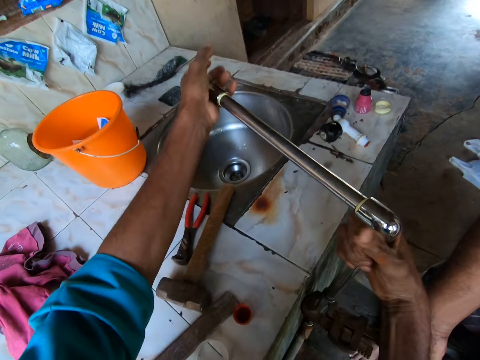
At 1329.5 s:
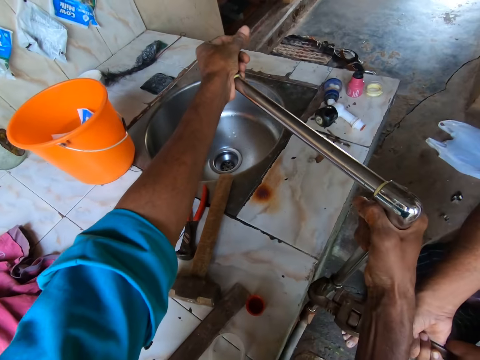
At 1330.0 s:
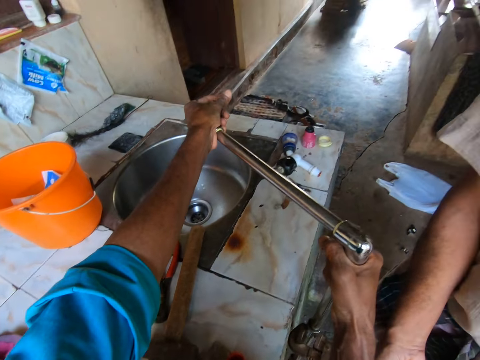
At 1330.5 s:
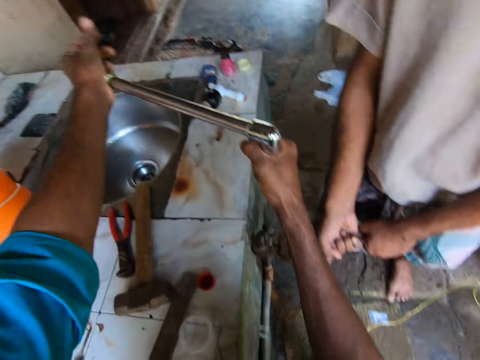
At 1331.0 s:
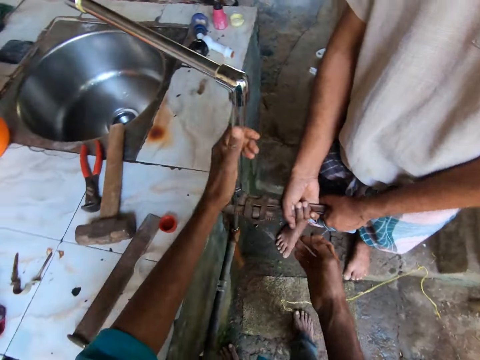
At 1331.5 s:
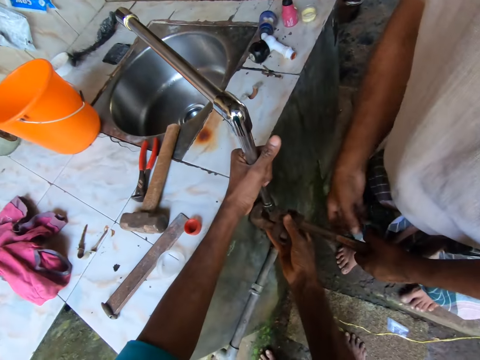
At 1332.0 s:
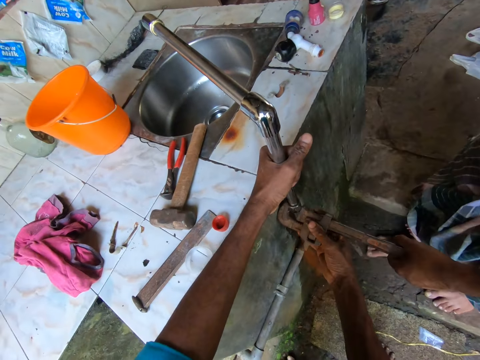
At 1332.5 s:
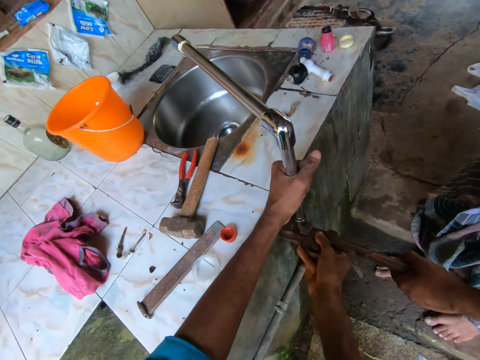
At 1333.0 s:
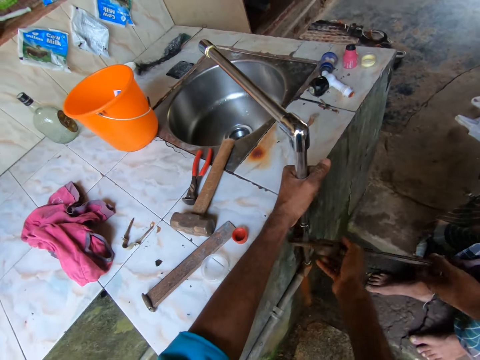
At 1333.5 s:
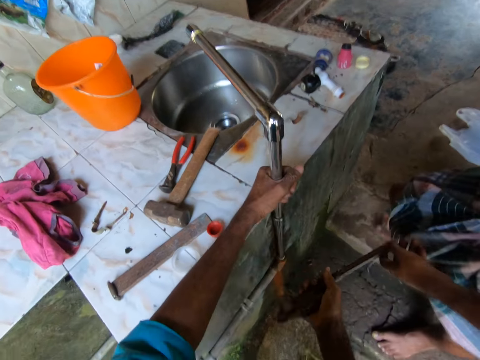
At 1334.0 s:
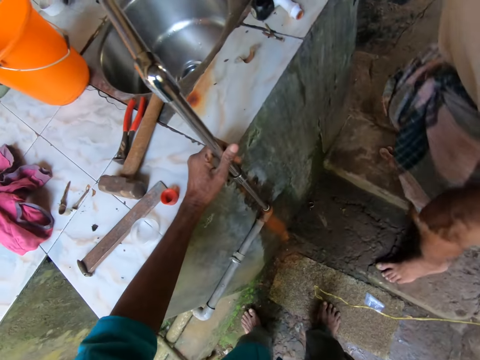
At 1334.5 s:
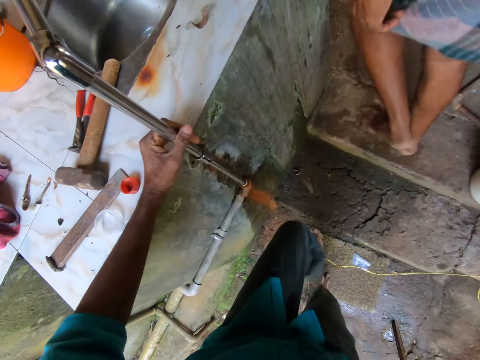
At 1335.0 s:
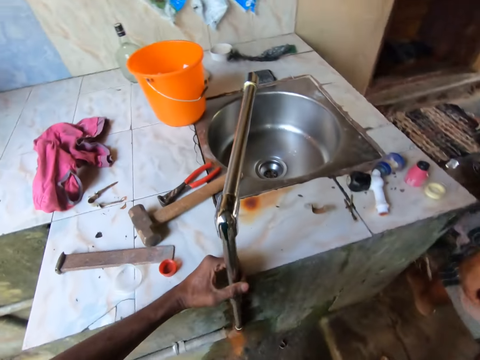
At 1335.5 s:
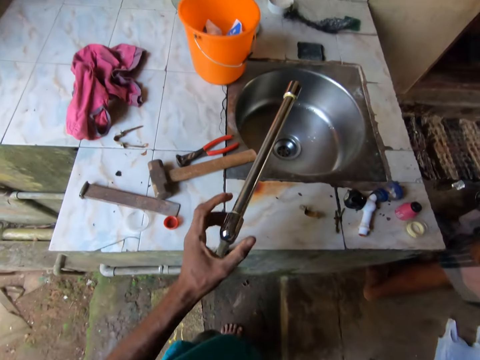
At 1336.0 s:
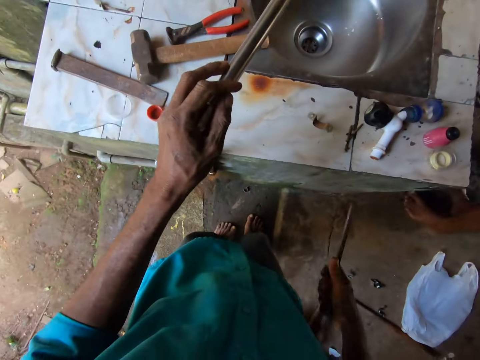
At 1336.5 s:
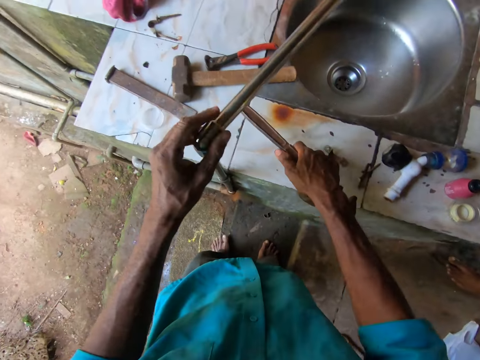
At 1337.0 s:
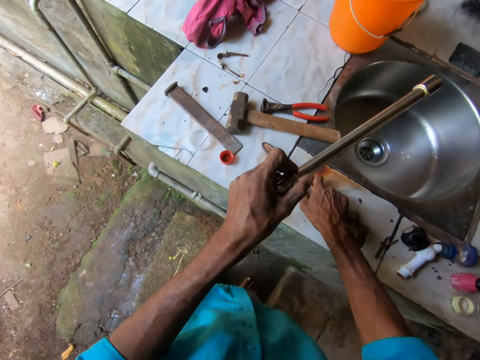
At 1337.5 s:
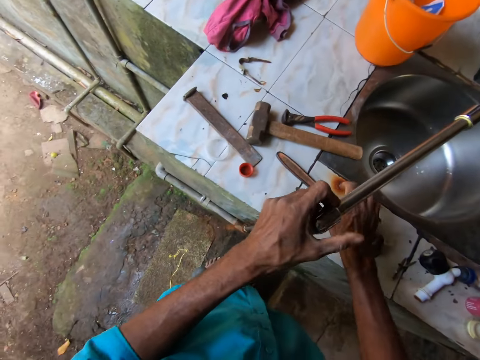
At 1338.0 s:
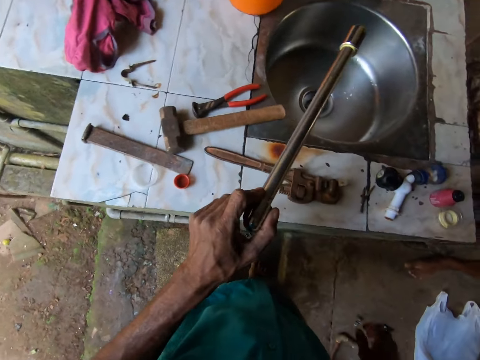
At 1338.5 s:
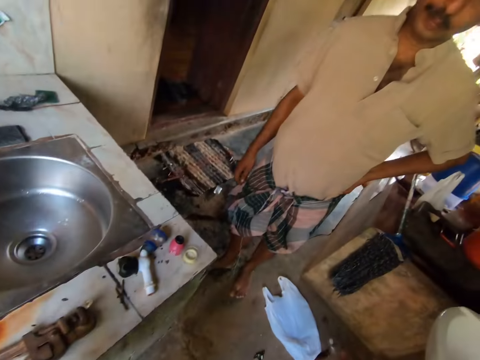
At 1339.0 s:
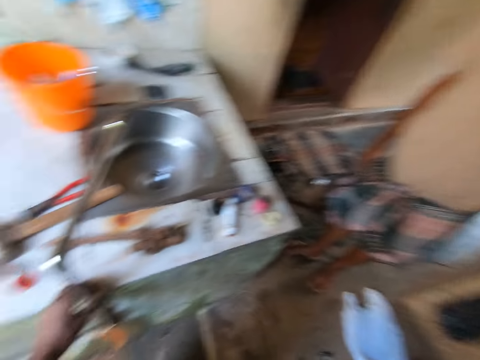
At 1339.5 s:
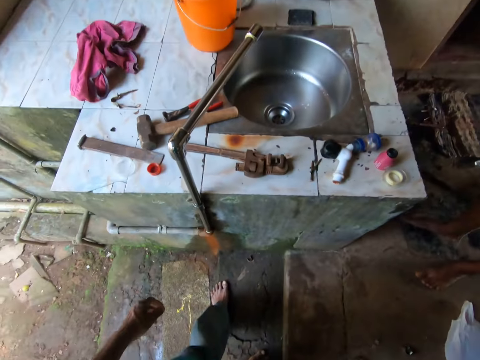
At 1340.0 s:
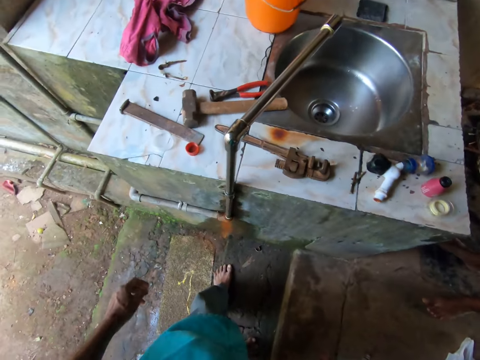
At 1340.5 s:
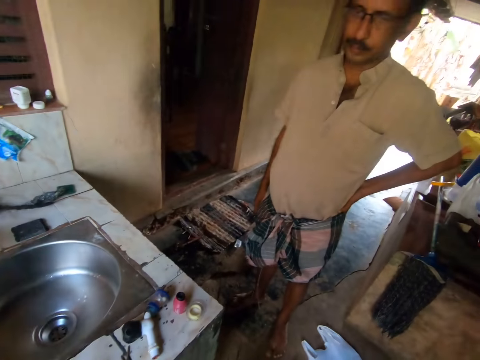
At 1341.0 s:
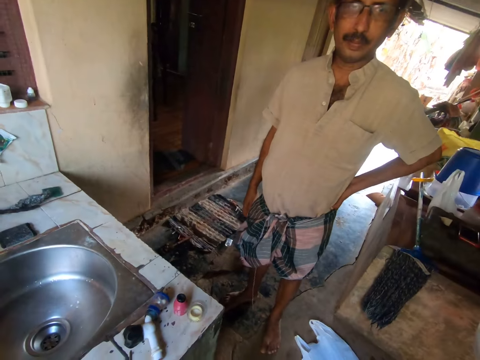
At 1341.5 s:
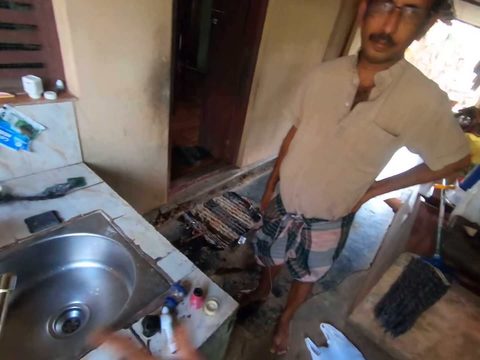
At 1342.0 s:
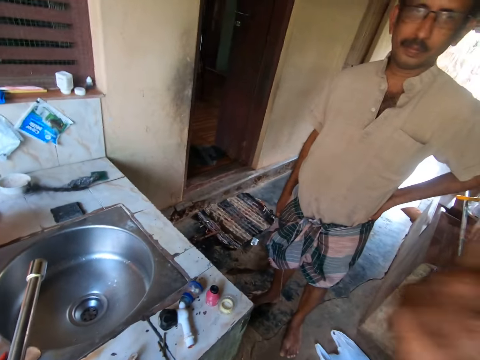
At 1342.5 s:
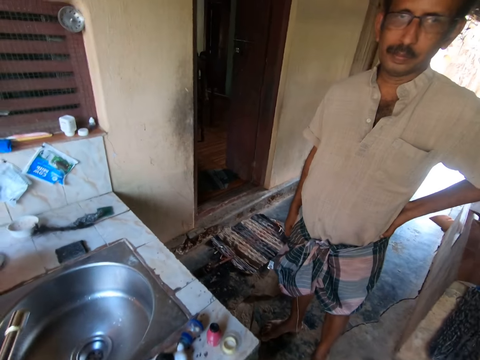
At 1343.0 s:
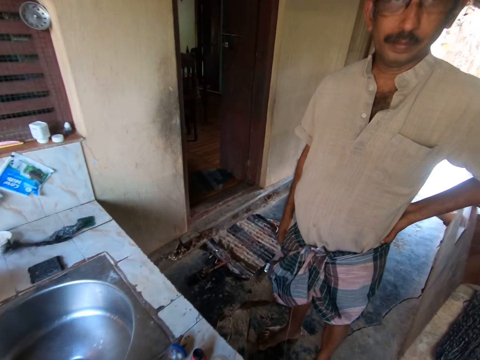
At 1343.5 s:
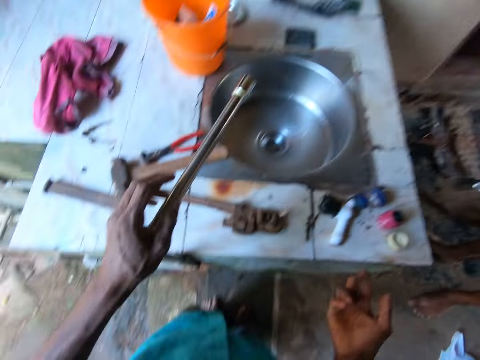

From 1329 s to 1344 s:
The camera wearer unscrews the F clamp on the pipe with his right hand. A man holds the clamp on the pipe with his right hand, and releases his right hand from the clamp. The camera wearer holds the F clamp in his right hand. The man walks around in the room. The camera wearer holds a water pipe with the left hand. He places the F clamp on the counter. The man stands in the room. The camera wearer stands in the room. The man stands in the room. The camera wearer gestures with the right hand in the room.

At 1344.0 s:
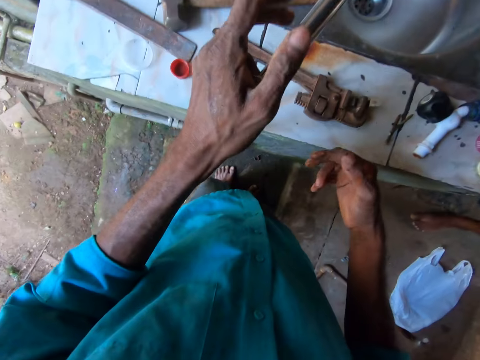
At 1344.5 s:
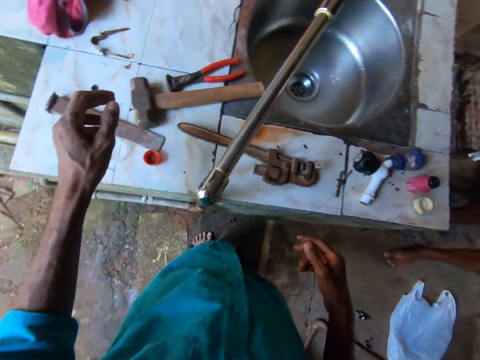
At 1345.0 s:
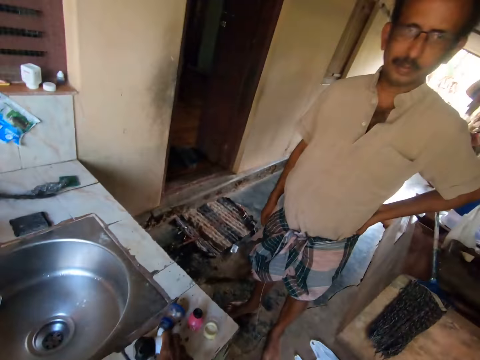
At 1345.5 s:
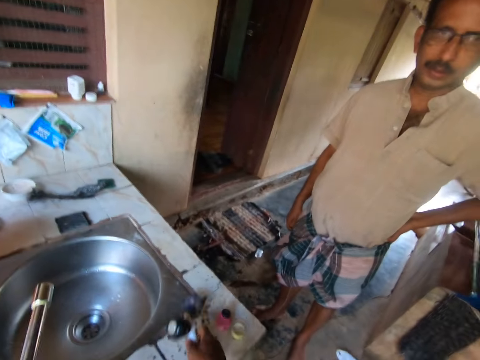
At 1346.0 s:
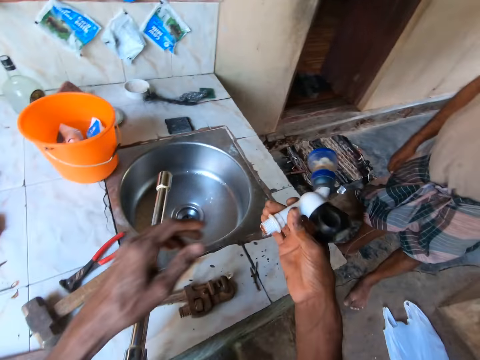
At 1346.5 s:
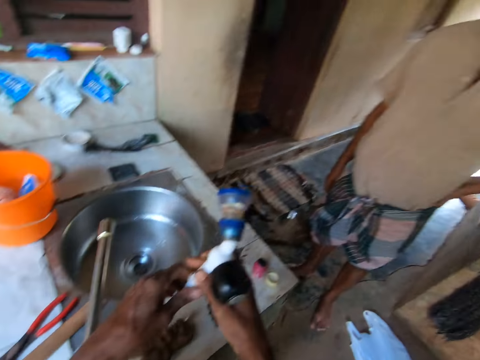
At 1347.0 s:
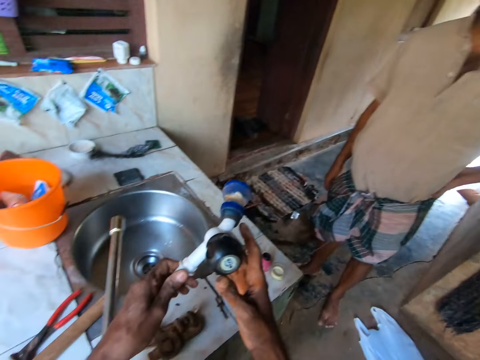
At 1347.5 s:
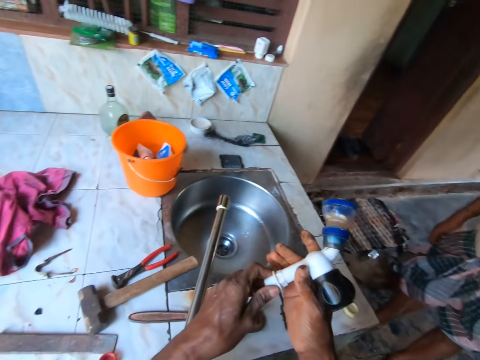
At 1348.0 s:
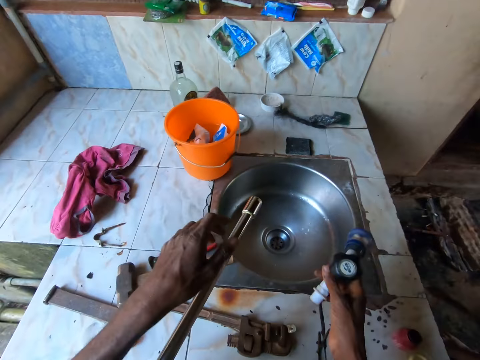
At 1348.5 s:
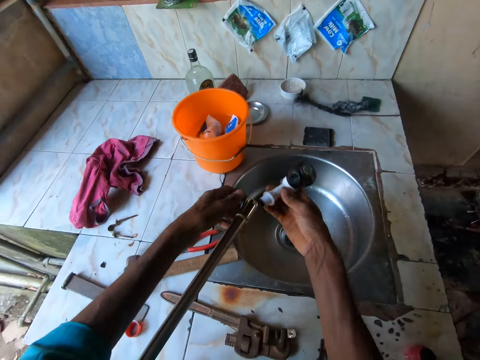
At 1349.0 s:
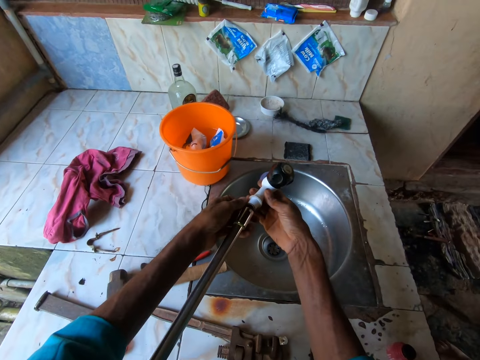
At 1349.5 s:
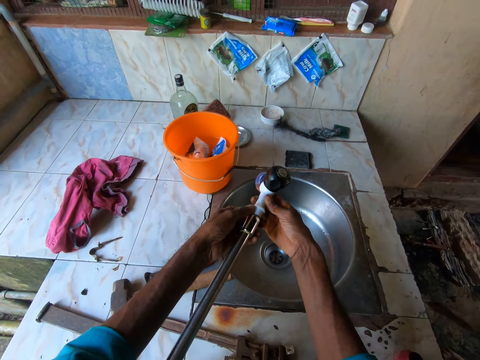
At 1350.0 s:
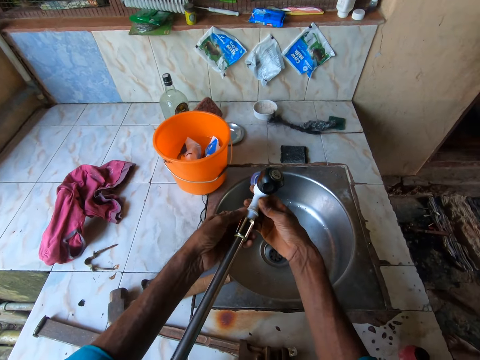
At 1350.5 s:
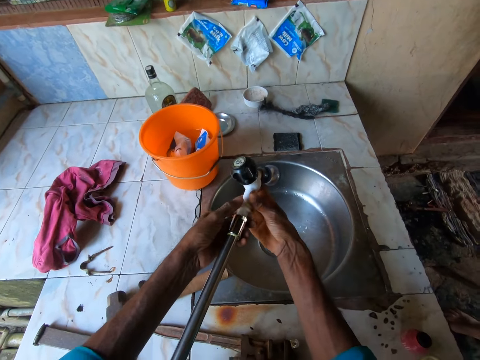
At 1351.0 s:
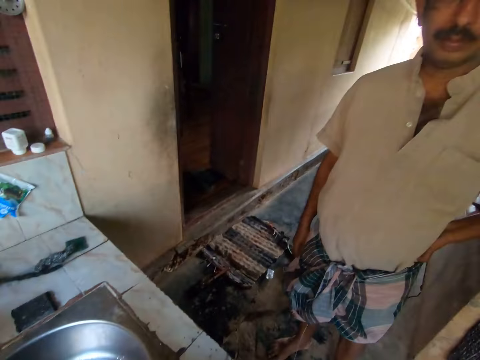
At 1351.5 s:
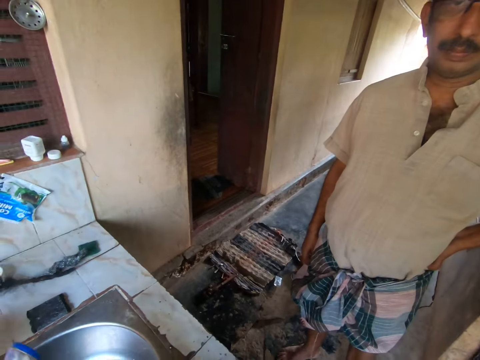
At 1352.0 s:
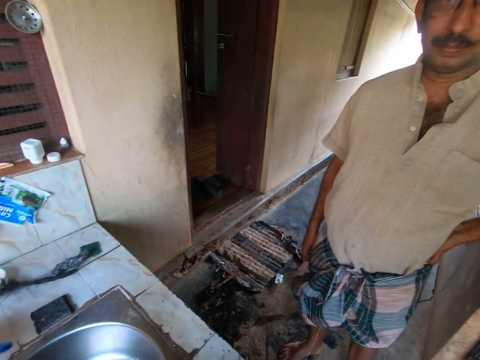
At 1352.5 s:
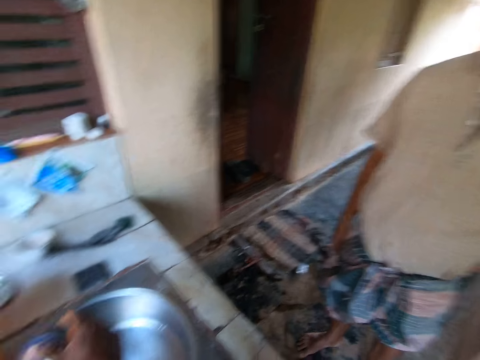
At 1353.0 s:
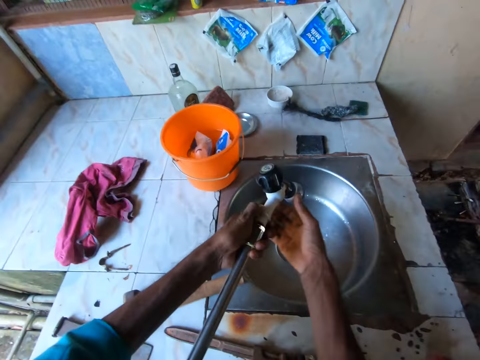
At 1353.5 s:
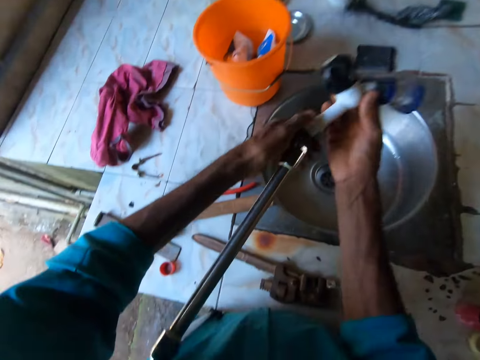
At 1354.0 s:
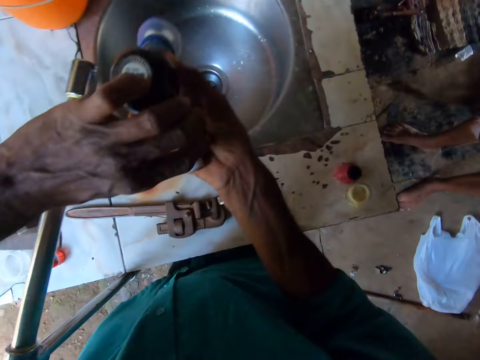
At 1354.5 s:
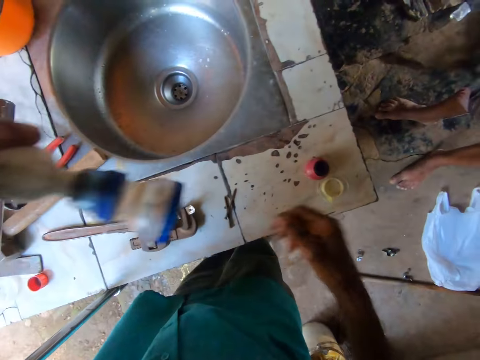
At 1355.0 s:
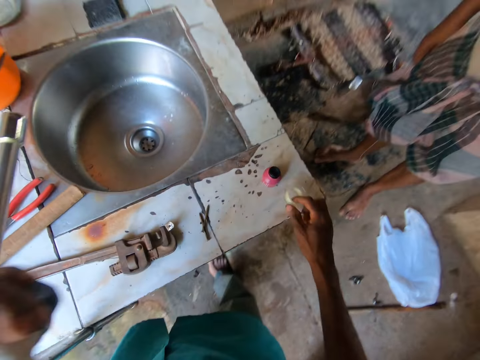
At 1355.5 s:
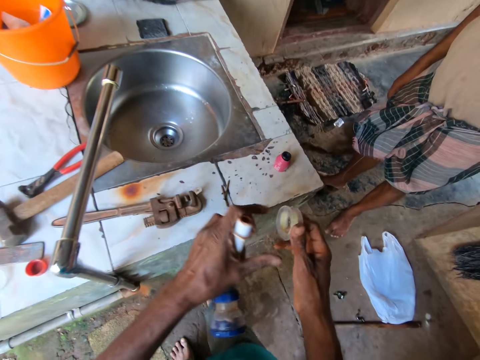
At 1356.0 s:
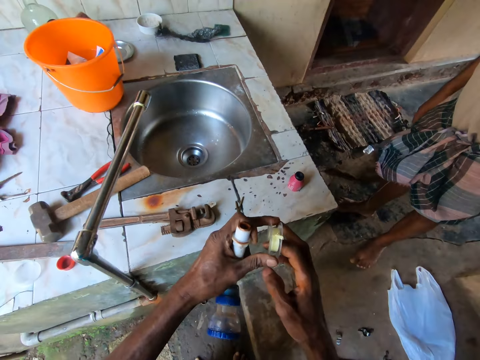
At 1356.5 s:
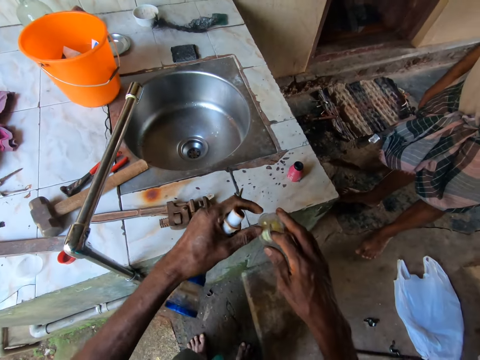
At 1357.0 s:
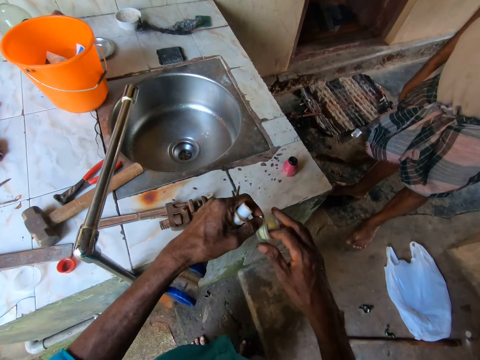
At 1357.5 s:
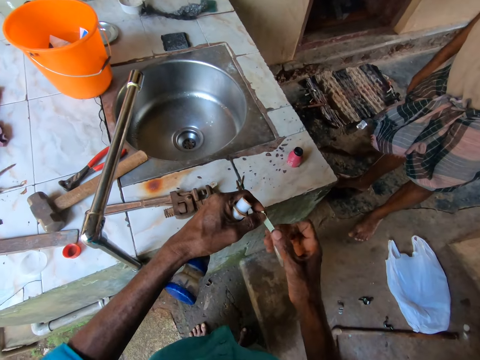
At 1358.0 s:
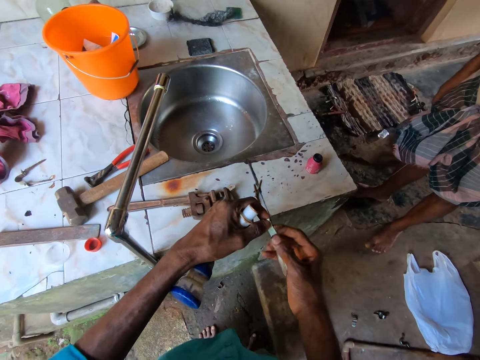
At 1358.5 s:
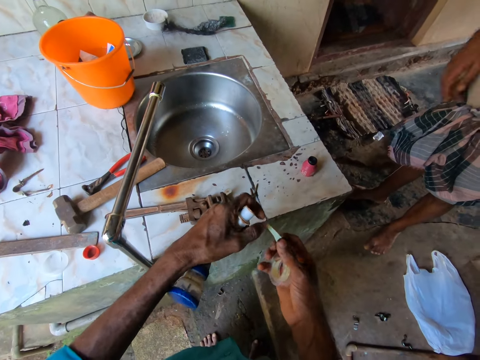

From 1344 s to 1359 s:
The camera wearer holds a water tap with the left hand. A man stands in the room. The camera wearer picks up the faucet on the counter with his right hand. He holds the plastic tap with the right hand. He holds the faucet with both hands. He fixes the faucet to the end of the pipe beside the counter with both hands. The man stands in the room. The camera wearer fixes the plastic tap on the water pipe with both hands. He removes the faucet from the pipe in both hands. He holds the plastic tap with both hands. He picks up the cello tape or teflon tape on the counter with his right hand. He holds the teflon tape with both hands. He pulls the cello tape in his right hand with his left hand. He unmasks the teflon tape.
